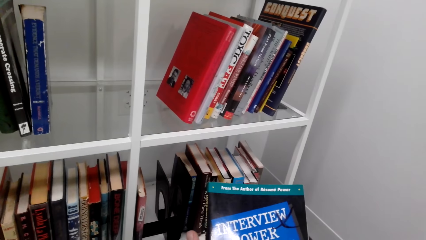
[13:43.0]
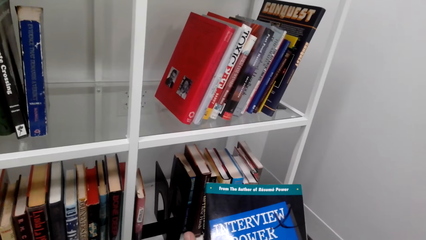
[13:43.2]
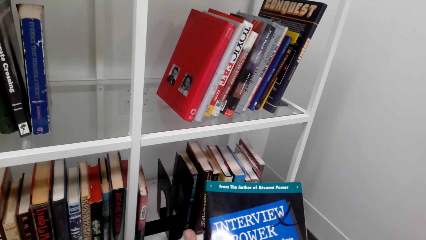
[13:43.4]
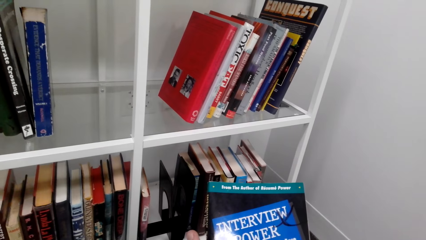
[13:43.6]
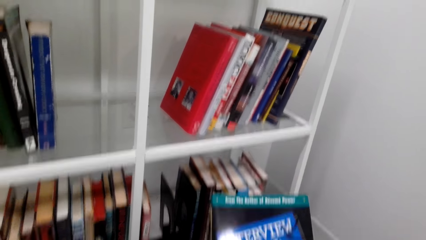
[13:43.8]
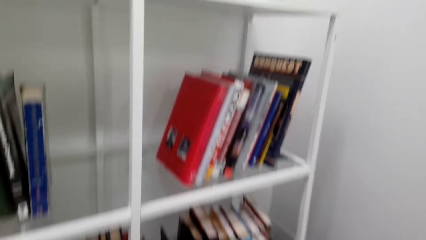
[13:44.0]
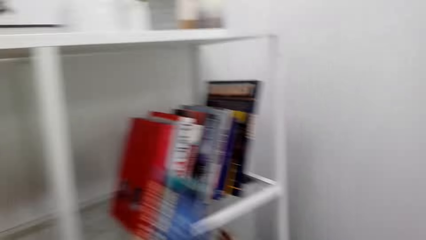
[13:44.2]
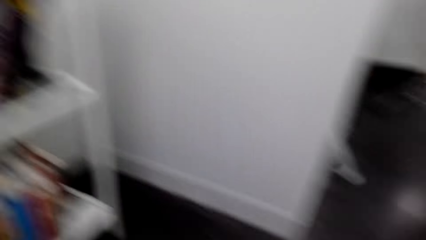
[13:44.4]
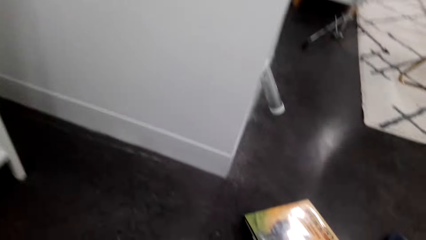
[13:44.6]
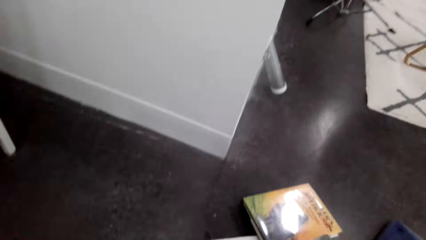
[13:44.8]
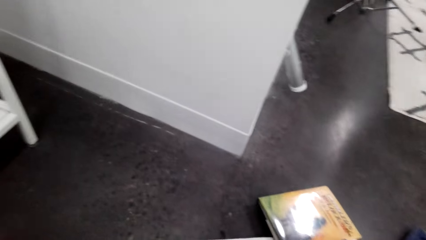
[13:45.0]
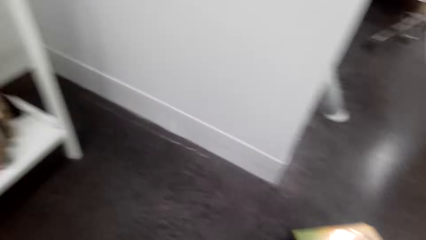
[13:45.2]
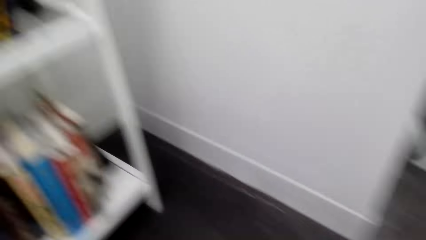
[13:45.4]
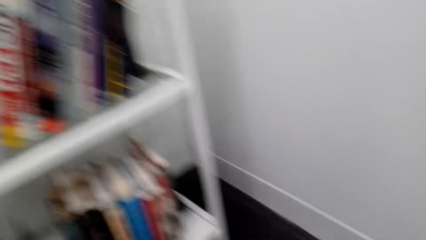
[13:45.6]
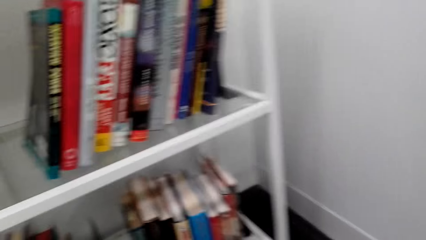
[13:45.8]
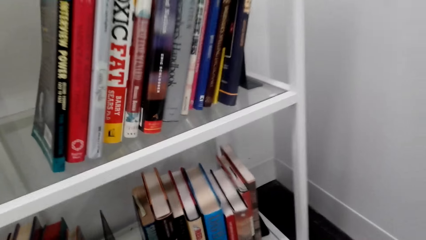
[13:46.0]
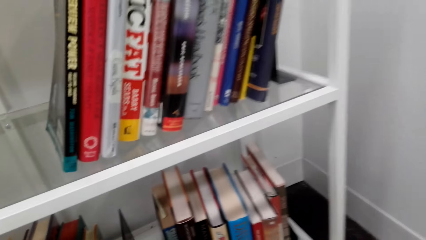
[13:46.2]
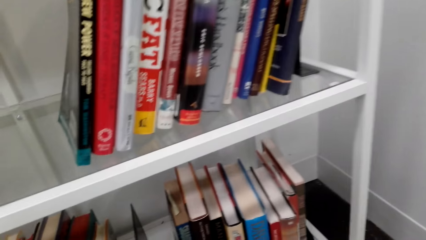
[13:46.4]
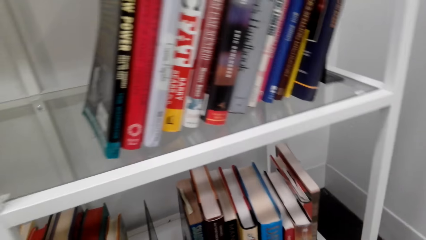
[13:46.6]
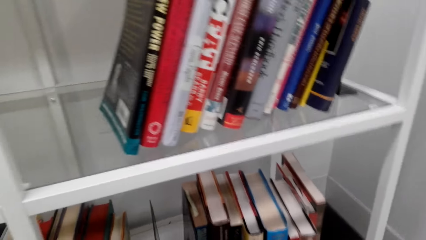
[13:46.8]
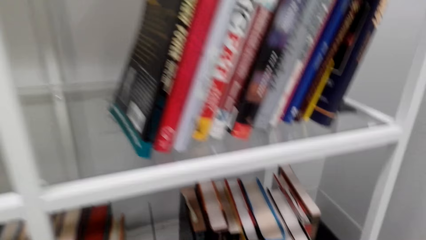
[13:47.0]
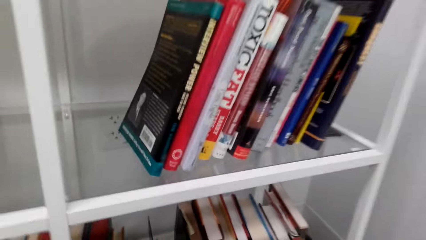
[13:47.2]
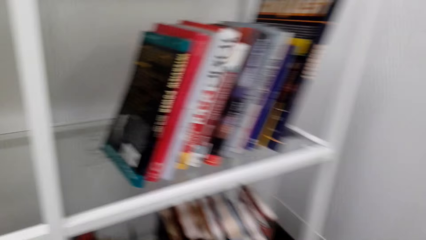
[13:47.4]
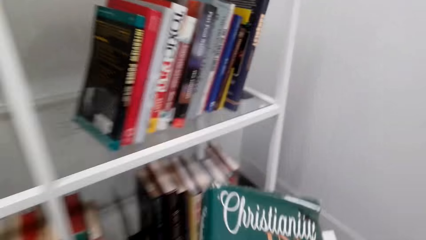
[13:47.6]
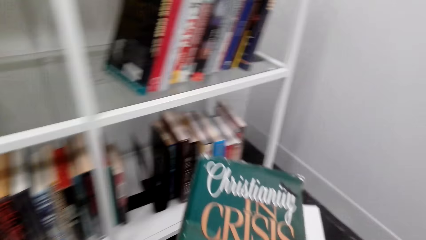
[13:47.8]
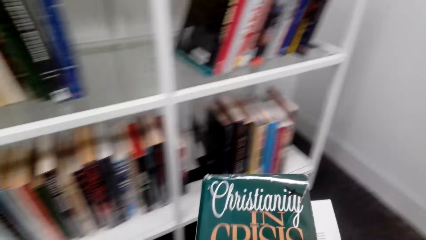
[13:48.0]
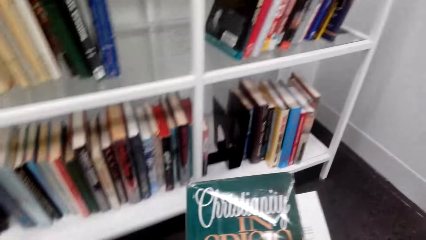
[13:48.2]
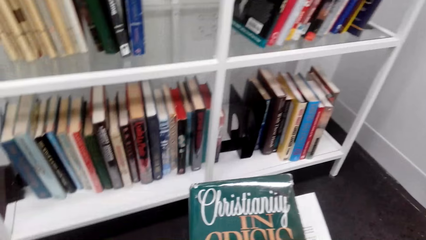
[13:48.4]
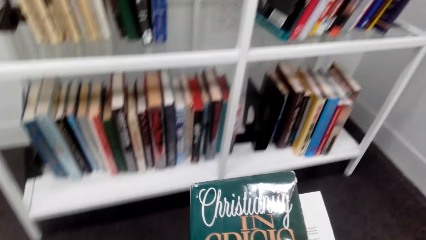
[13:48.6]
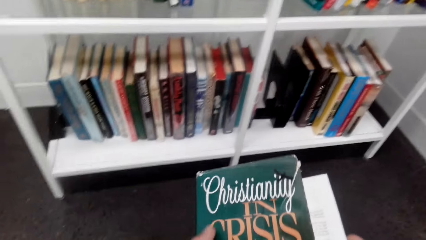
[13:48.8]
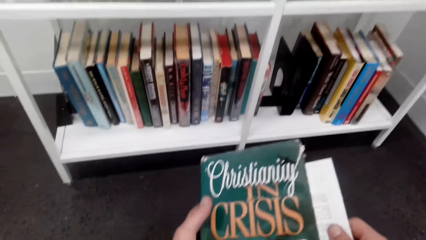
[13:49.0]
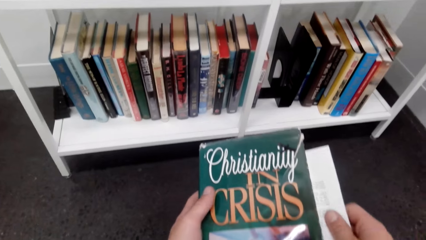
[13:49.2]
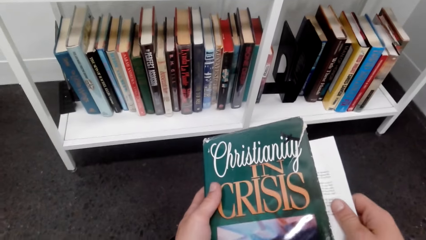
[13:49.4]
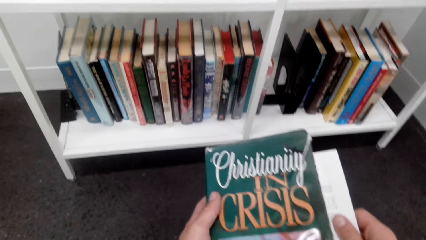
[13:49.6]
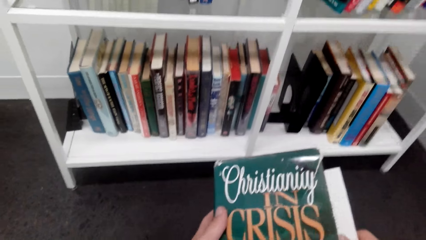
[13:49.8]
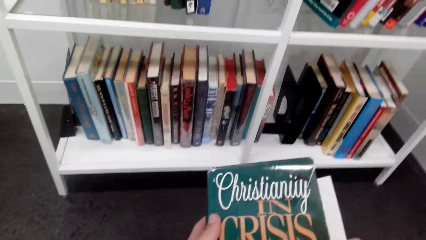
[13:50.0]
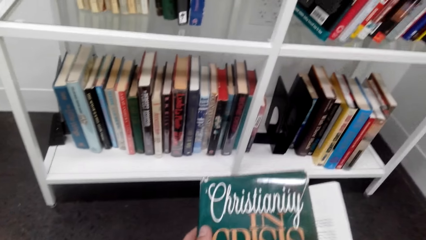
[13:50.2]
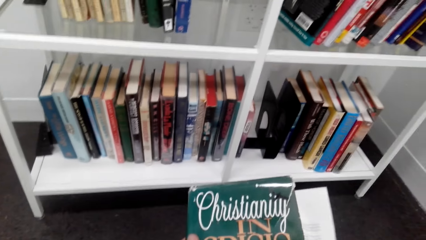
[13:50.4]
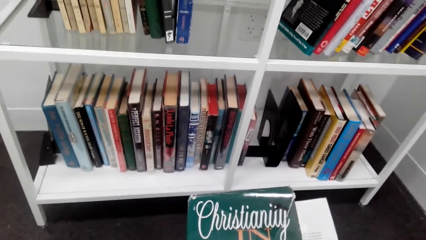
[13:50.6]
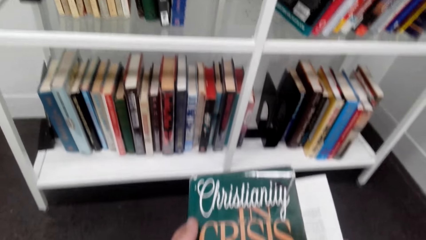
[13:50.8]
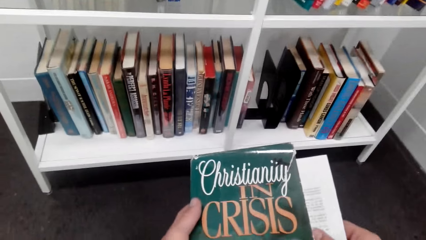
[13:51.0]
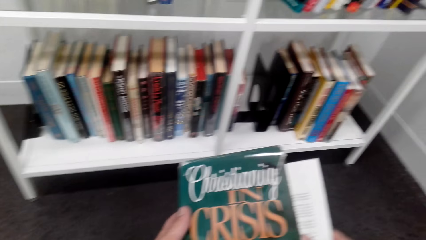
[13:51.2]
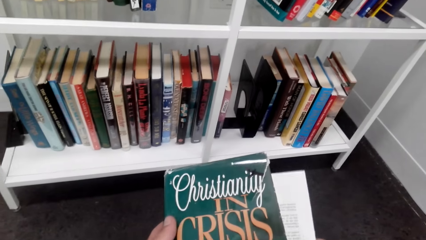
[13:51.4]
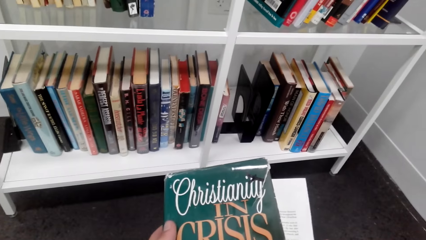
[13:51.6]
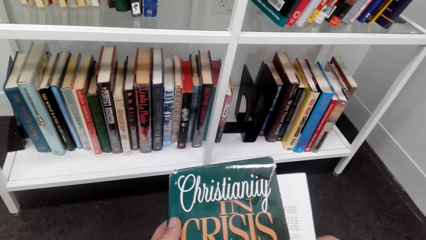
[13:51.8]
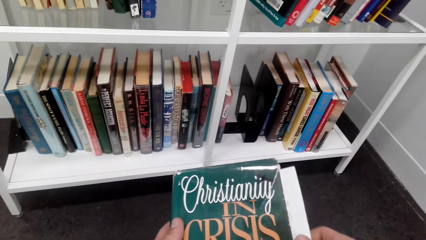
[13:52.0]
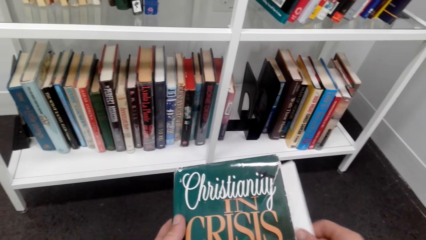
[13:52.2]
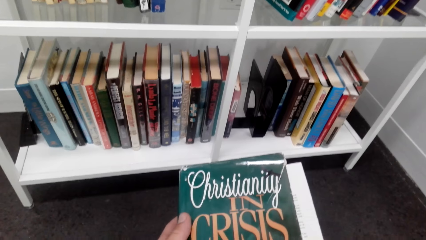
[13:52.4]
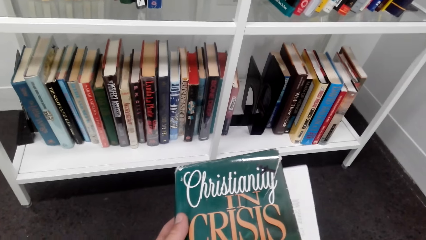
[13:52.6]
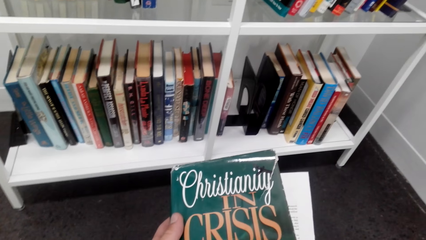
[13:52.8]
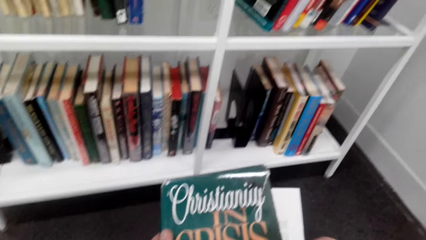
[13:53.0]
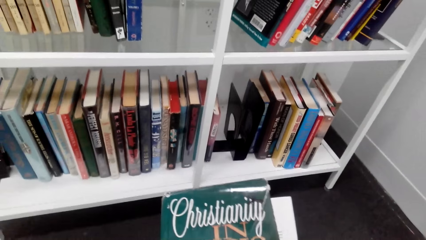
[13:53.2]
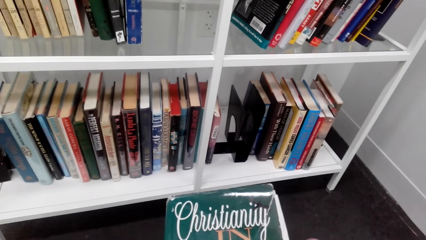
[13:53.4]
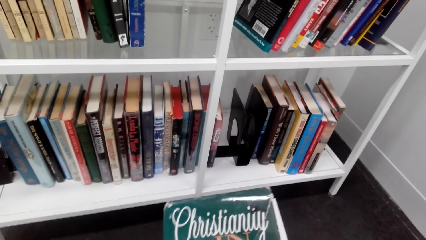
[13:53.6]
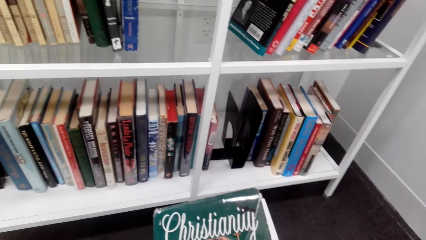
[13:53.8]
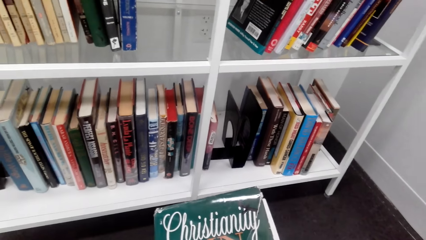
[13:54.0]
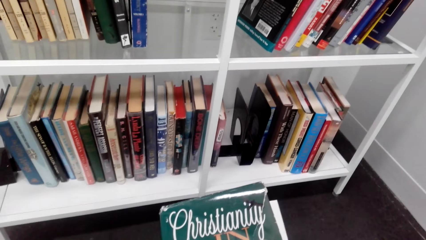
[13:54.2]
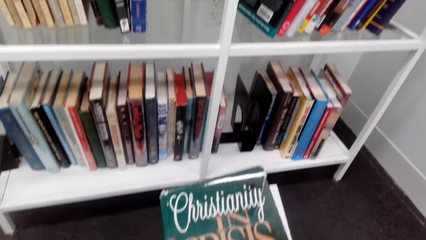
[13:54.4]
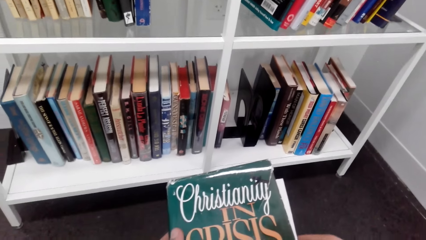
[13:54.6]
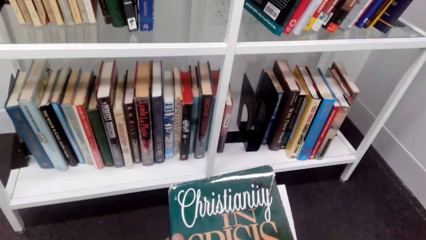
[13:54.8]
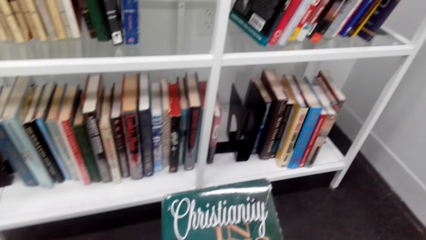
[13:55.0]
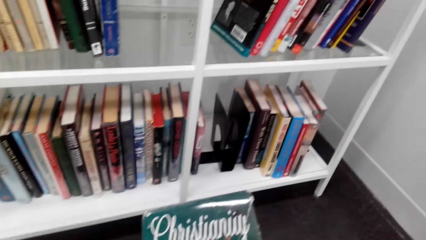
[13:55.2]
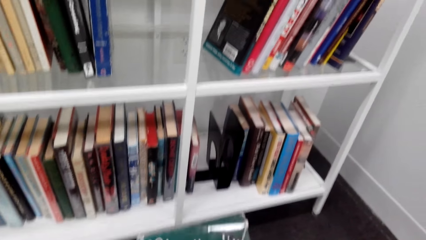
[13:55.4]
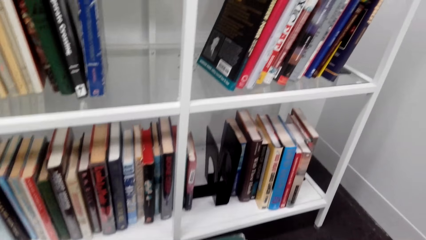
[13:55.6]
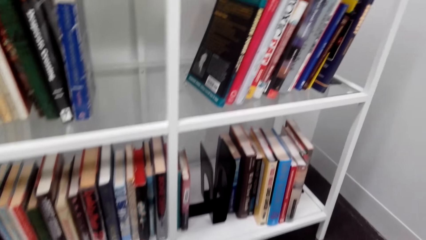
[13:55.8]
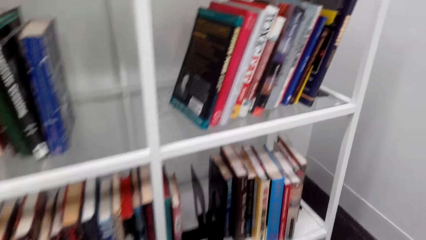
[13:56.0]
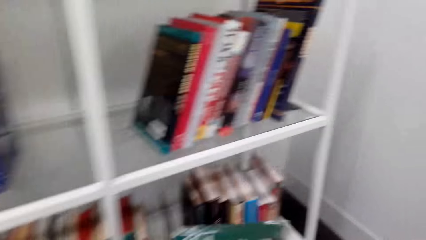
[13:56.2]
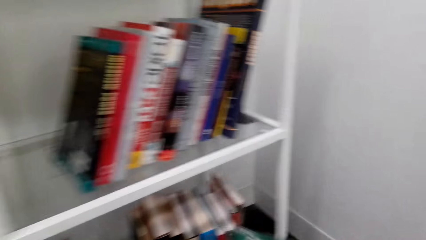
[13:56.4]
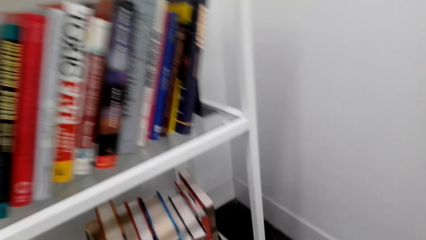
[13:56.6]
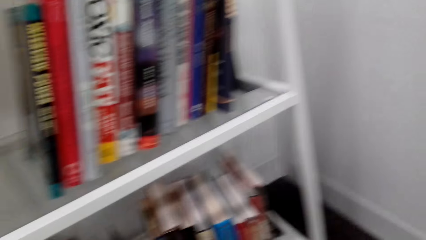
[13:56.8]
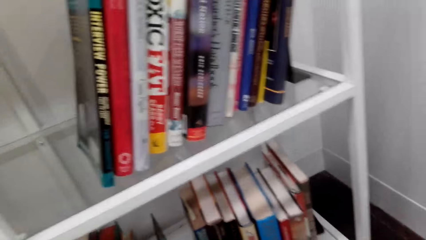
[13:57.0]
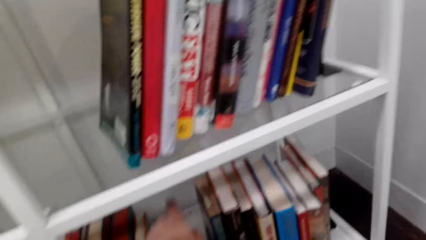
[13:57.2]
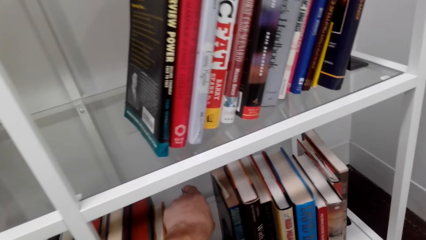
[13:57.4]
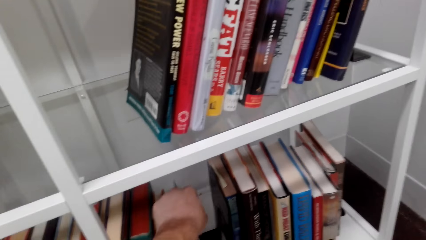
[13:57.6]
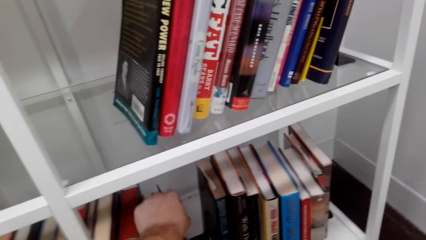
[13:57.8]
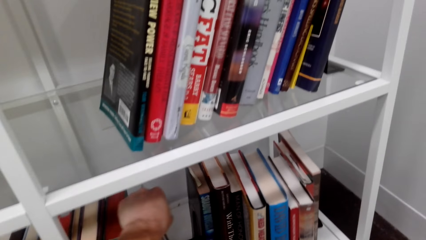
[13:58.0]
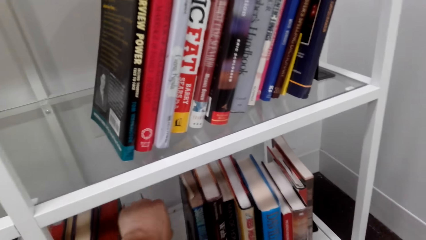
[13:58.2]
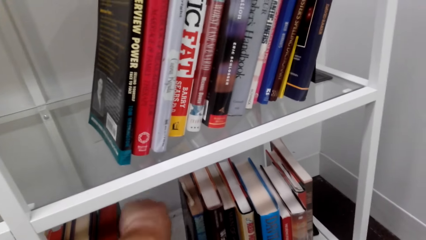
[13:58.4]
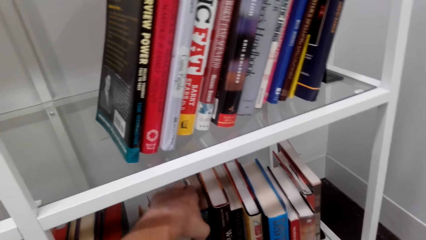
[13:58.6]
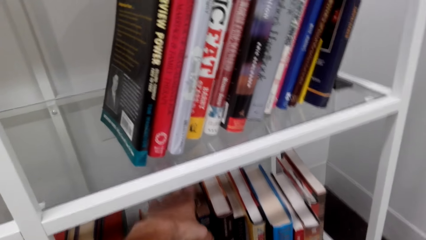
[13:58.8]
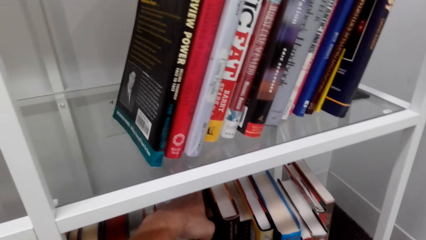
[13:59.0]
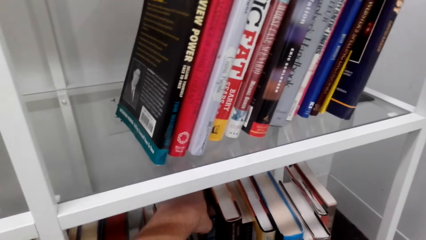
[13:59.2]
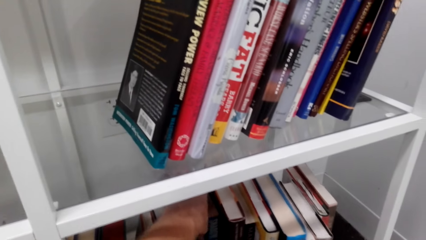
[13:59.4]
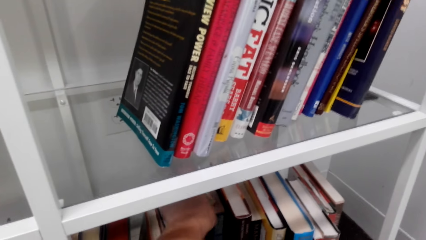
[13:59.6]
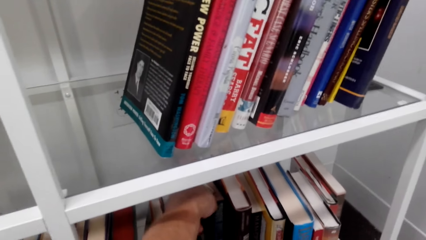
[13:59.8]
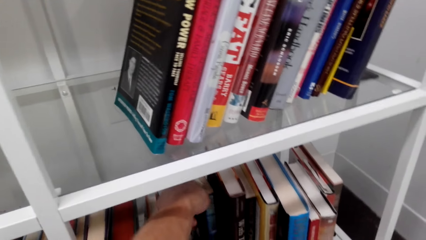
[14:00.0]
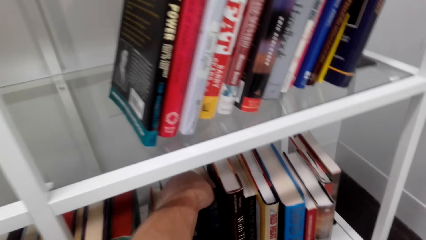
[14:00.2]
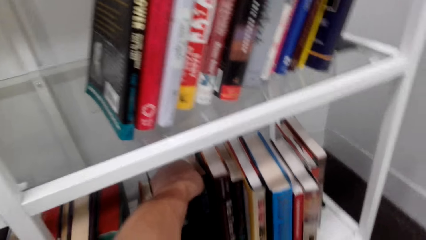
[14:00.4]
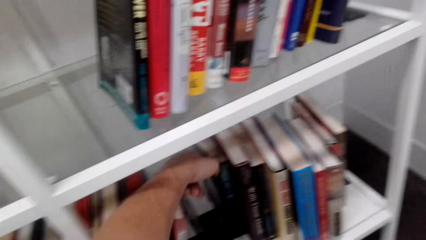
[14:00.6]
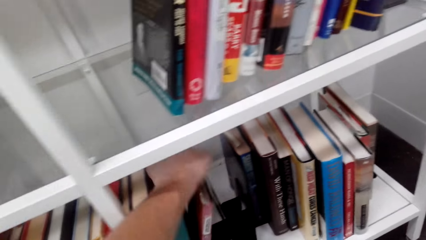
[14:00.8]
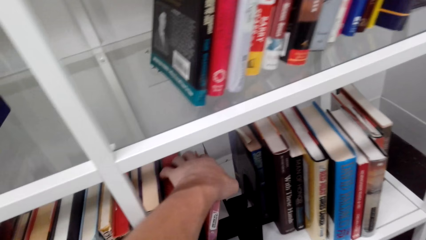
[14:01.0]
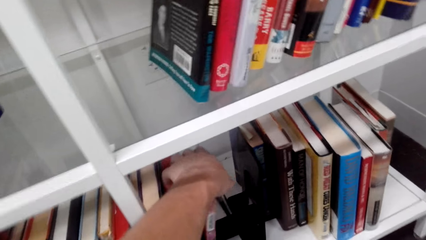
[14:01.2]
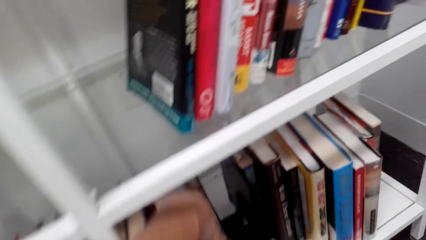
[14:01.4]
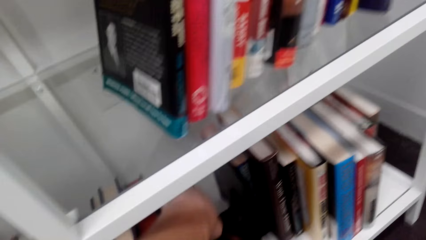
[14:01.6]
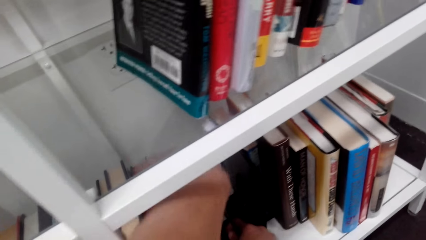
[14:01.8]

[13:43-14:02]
The camera wearer reads a book cover. They put the book down. They pick up a book. They read the book cover. They push a page inside the book. They put the book on the bookshelf. They arrange books on the bookshelf.
